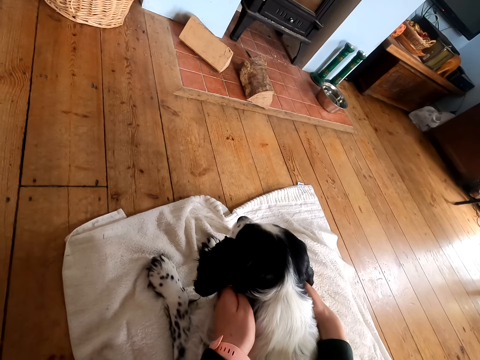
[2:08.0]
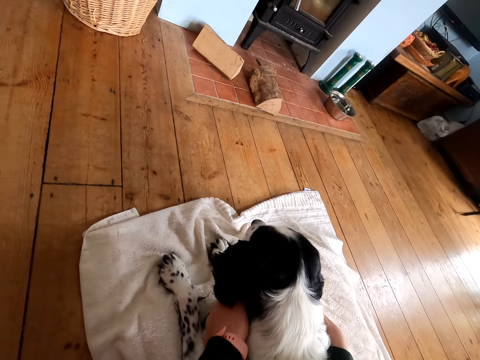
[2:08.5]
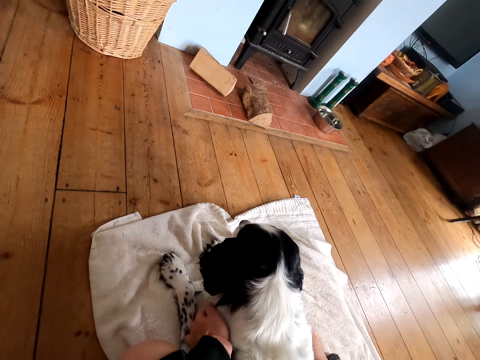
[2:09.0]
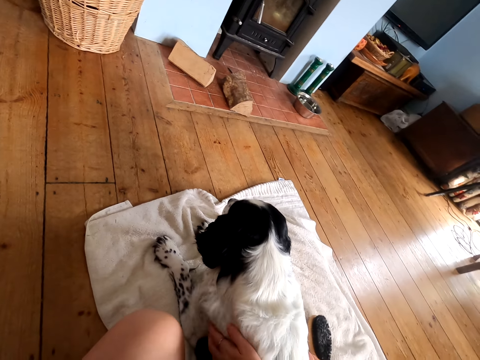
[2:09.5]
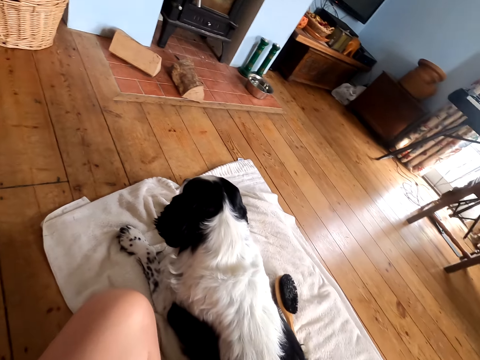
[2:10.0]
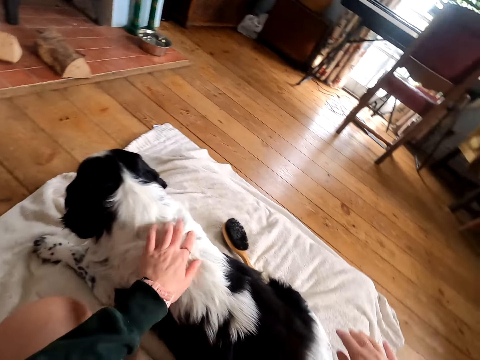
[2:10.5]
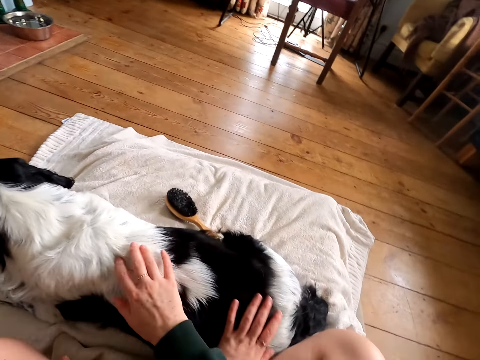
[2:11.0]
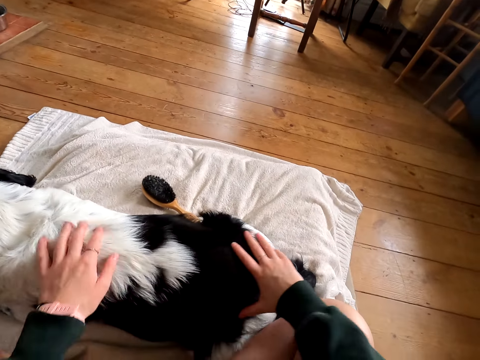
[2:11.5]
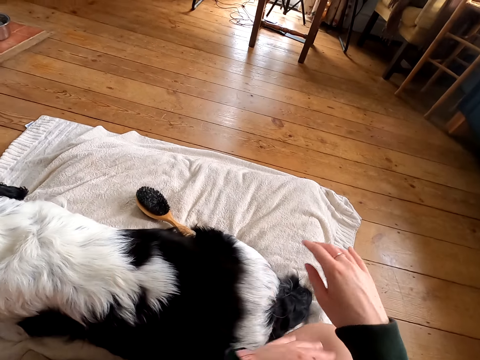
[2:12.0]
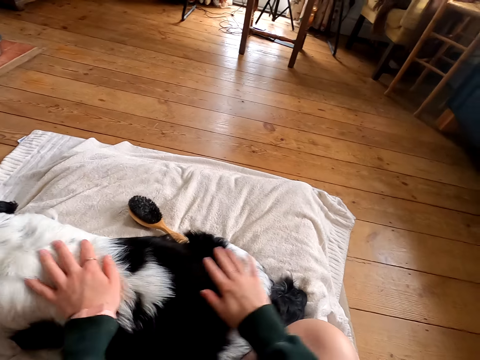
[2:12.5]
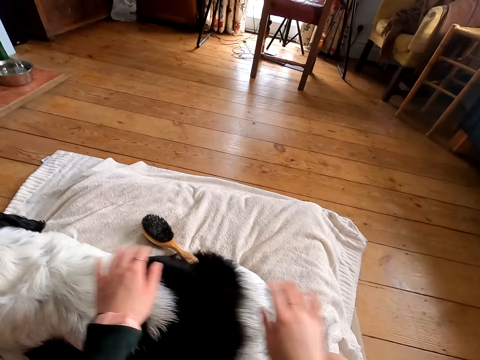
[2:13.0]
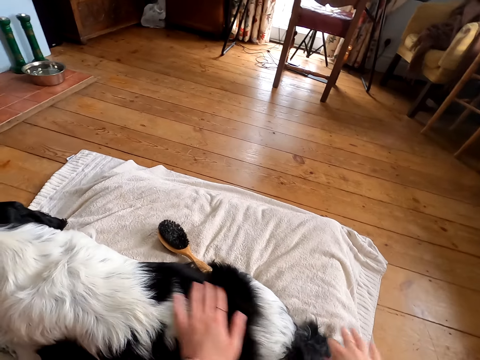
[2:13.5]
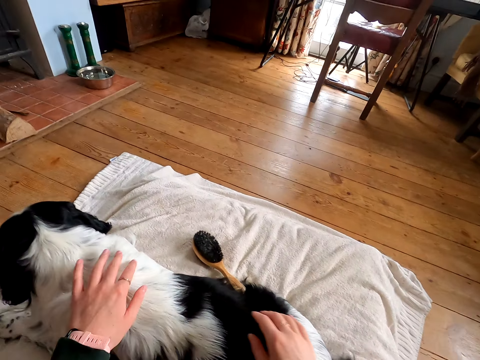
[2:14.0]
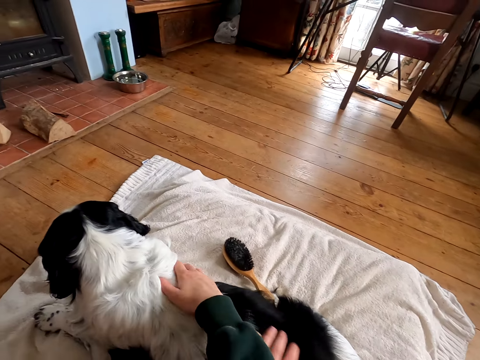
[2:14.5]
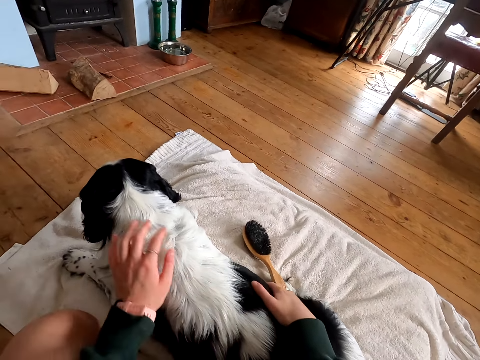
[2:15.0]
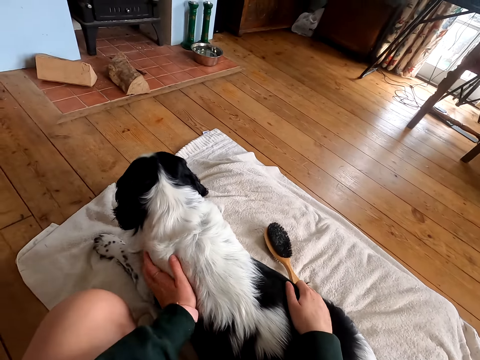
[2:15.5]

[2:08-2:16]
The camera wearer touches the dog fur.

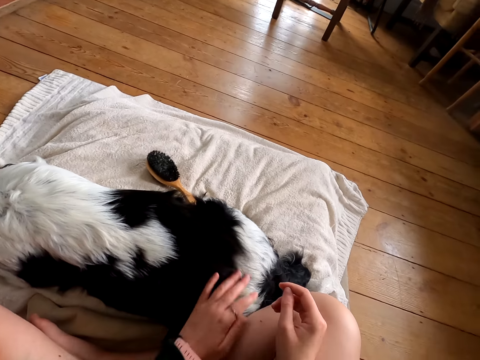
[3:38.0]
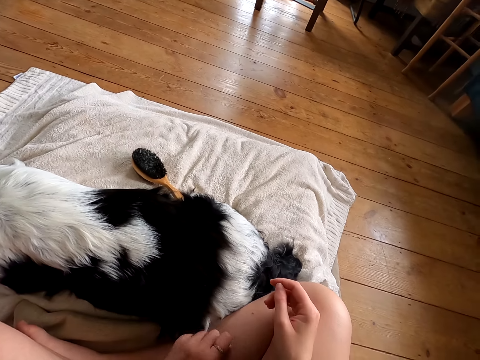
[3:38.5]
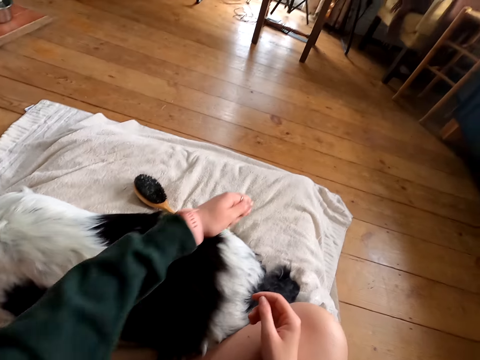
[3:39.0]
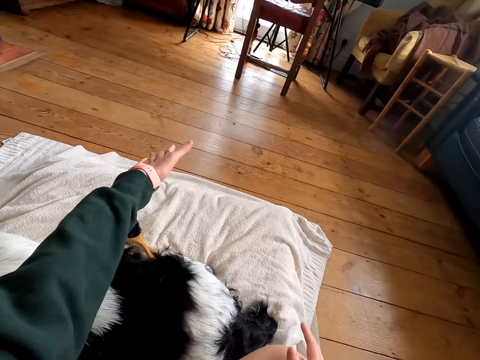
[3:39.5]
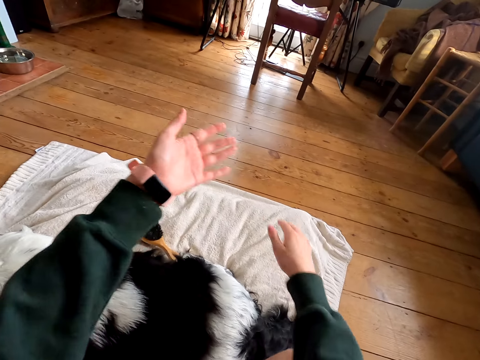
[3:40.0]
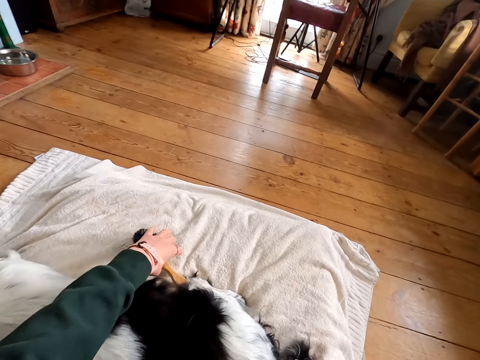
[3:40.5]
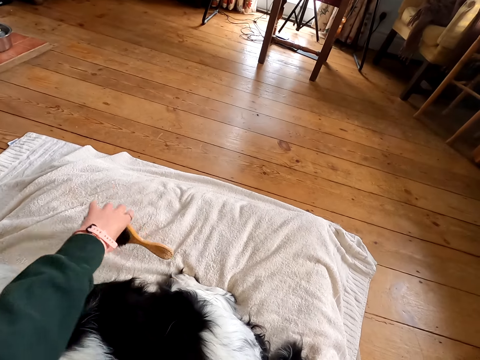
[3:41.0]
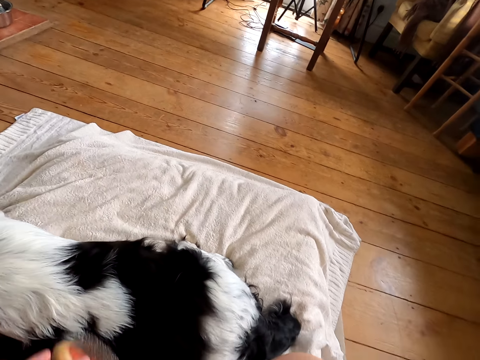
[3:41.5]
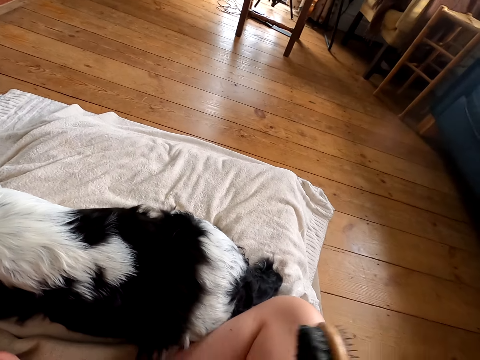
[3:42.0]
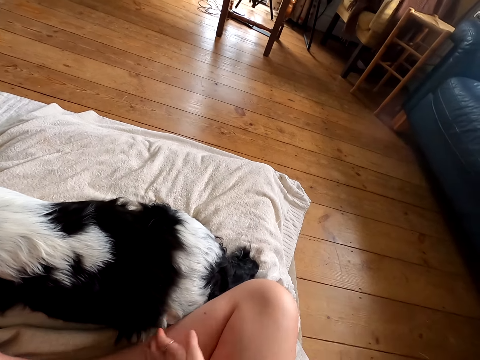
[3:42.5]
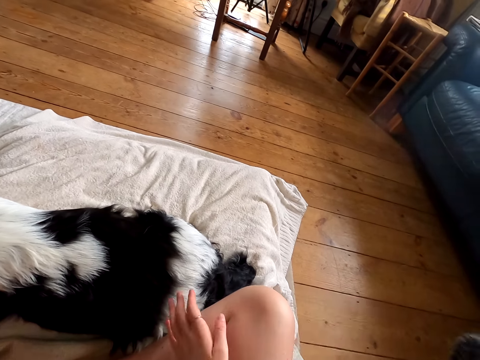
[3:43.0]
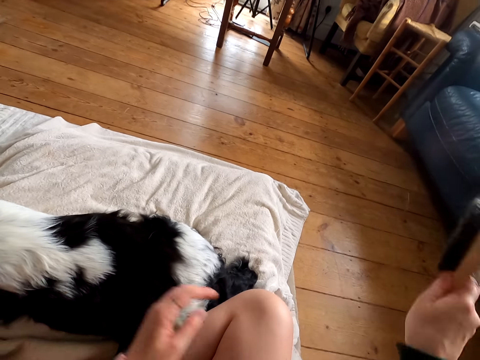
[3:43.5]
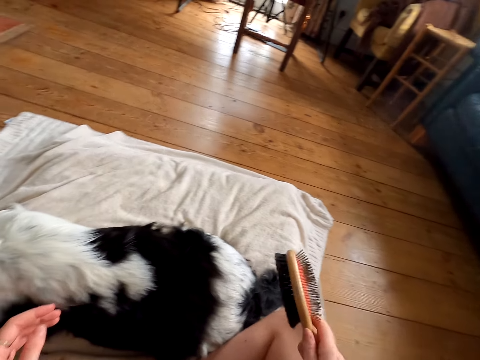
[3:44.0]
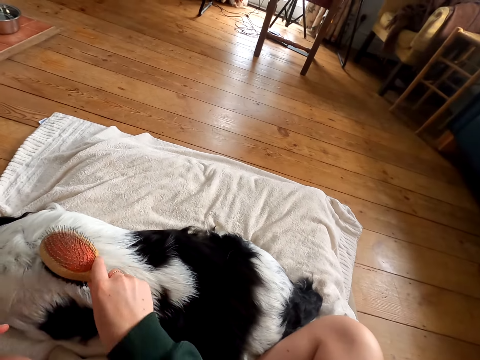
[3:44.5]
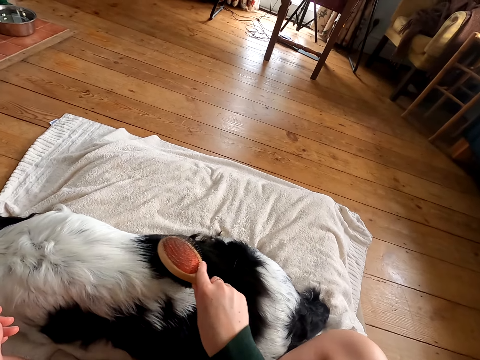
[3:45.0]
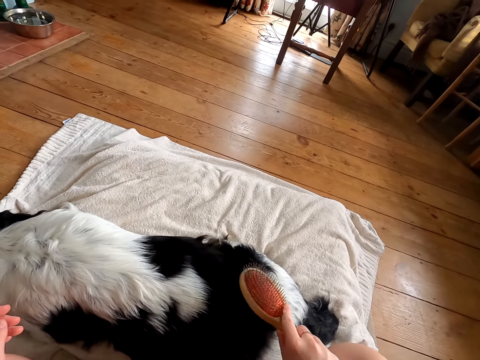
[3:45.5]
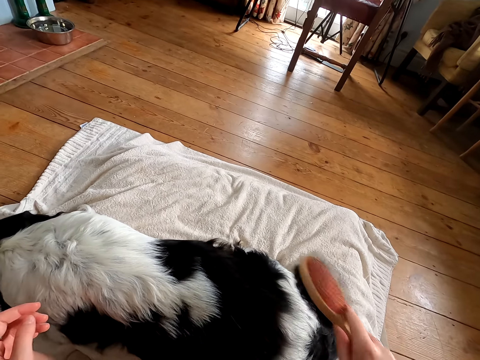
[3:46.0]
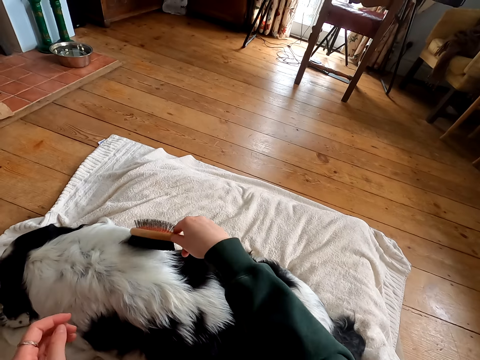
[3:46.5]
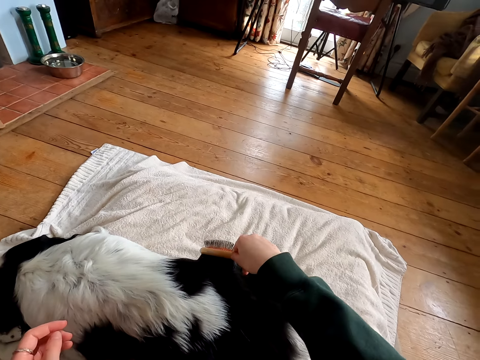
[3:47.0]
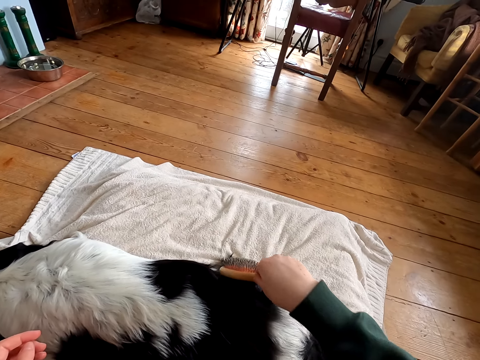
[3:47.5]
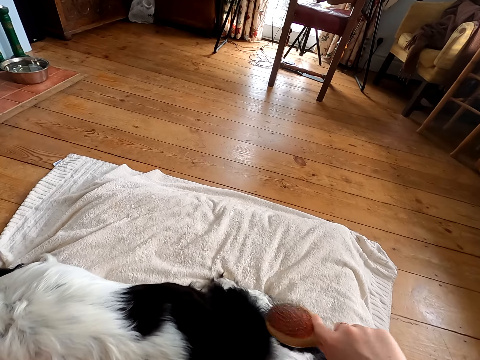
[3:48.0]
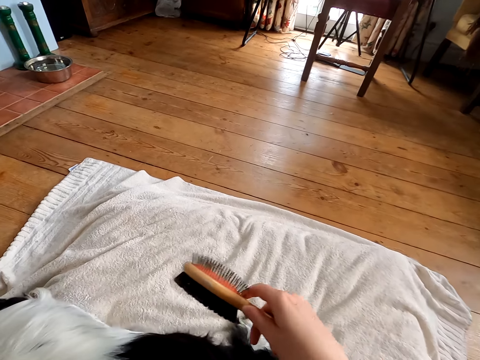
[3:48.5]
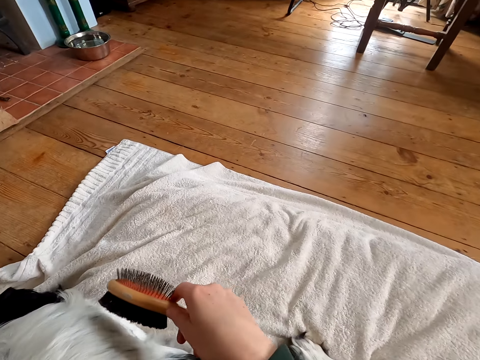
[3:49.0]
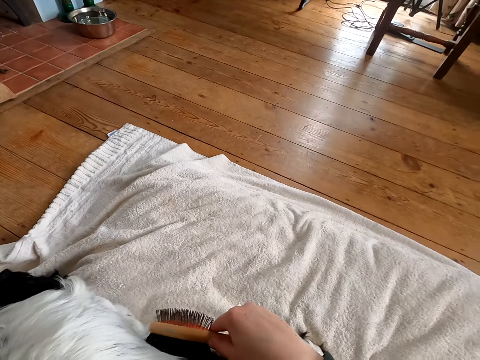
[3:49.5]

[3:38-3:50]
The camera wearer stretches the hand. They wipe the hands. They remove the fur on the hand. They take the comb from the mat. They wipe the hands. They wipe the legs. They shake the comb. They comb the dog fur.

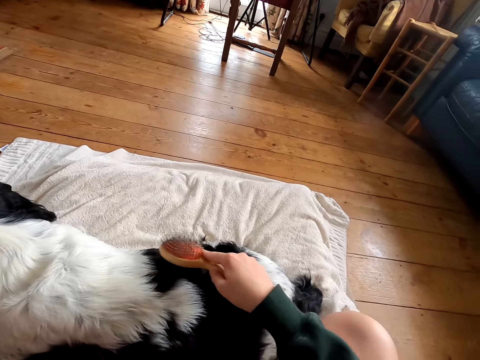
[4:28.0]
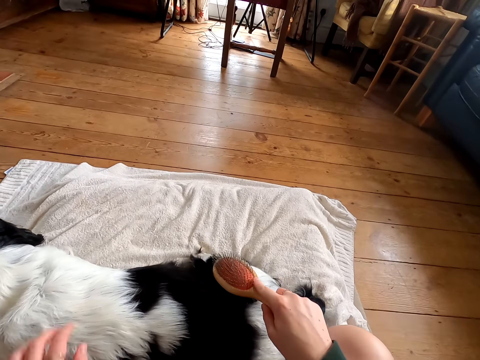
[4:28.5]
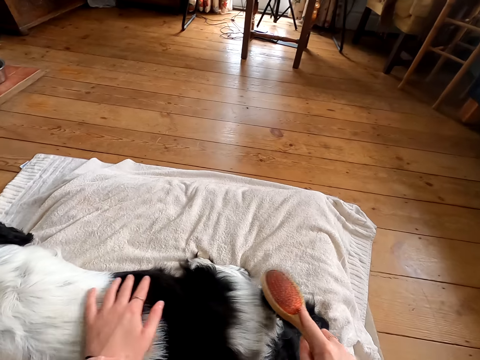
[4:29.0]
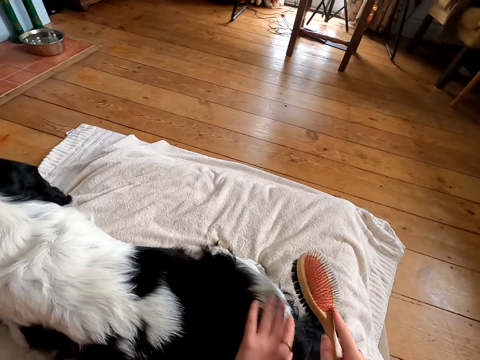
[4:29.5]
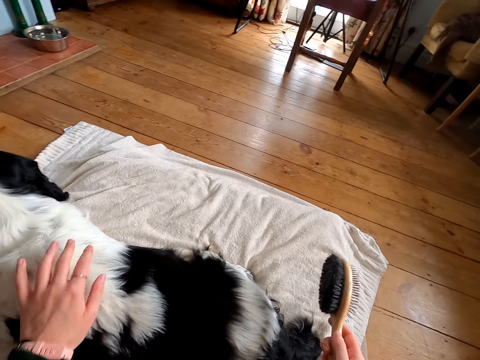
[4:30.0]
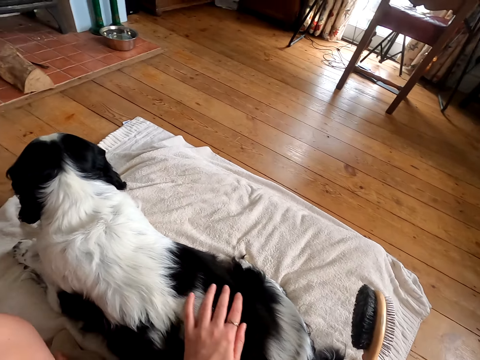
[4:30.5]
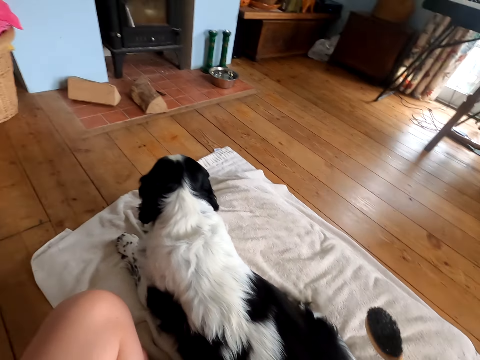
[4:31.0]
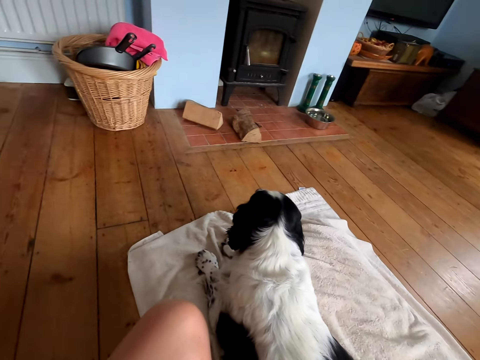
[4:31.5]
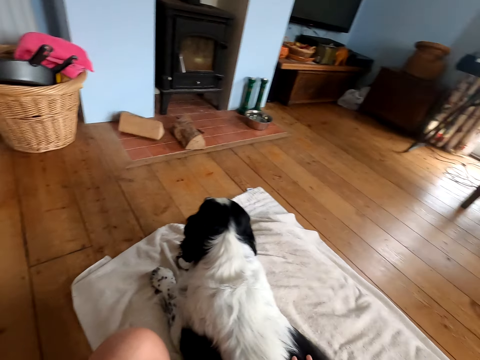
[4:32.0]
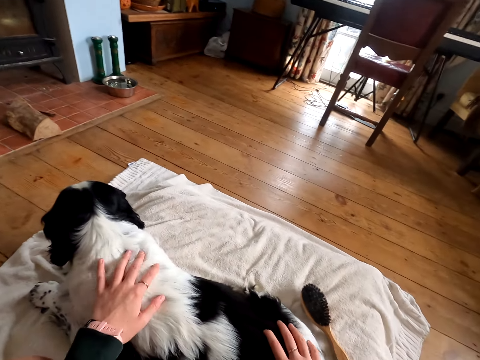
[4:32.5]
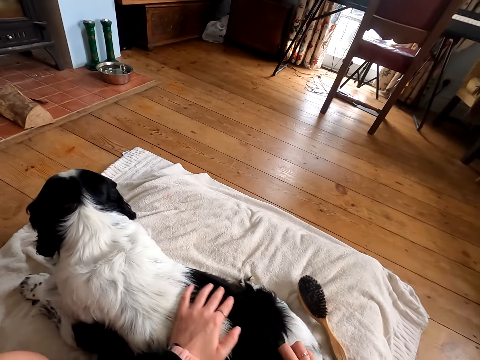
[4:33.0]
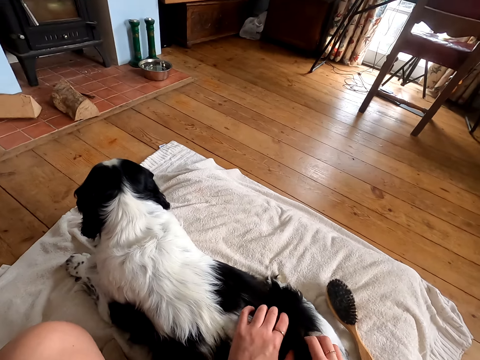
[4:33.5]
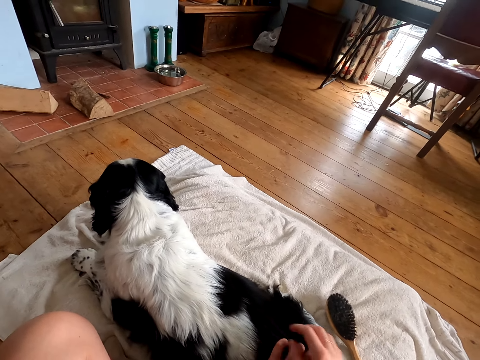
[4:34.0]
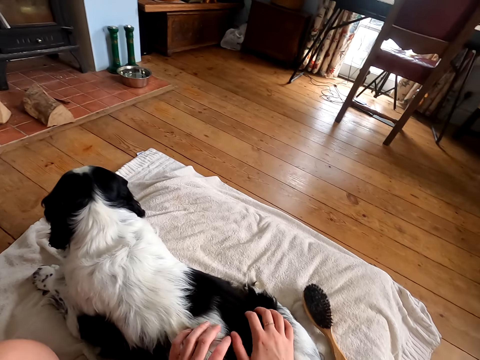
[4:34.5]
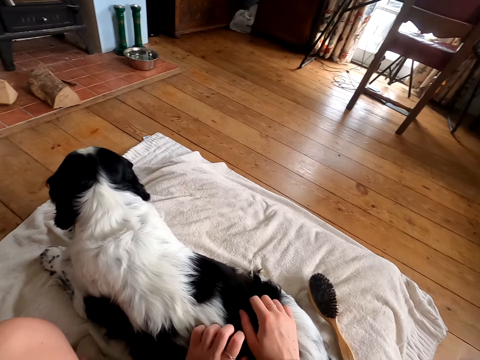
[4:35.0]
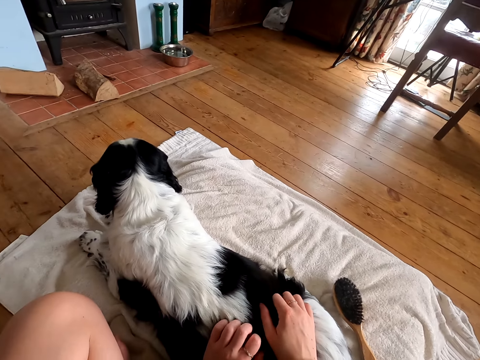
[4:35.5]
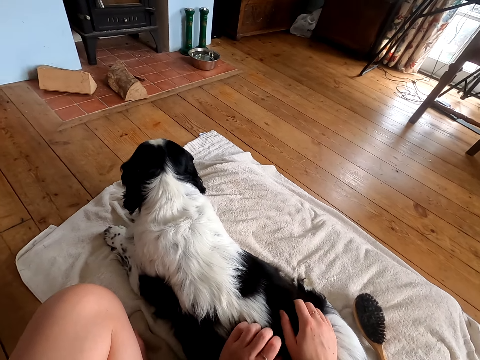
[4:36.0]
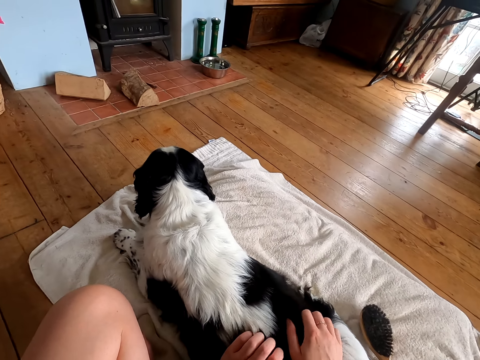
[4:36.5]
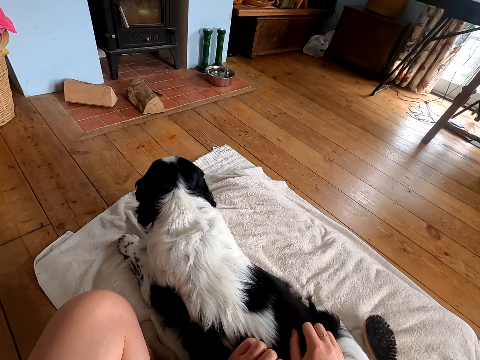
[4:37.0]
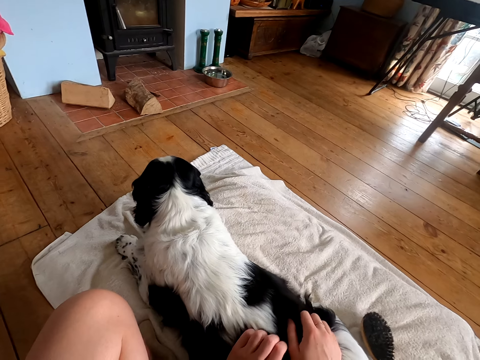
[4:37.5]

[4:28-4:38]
The camera wearer touches the dog fur. They massage the dog. They scratch the dog.
